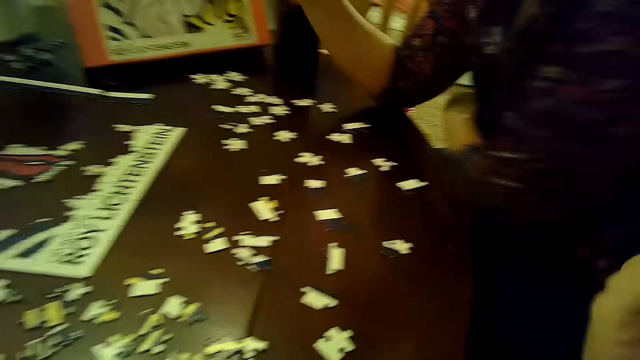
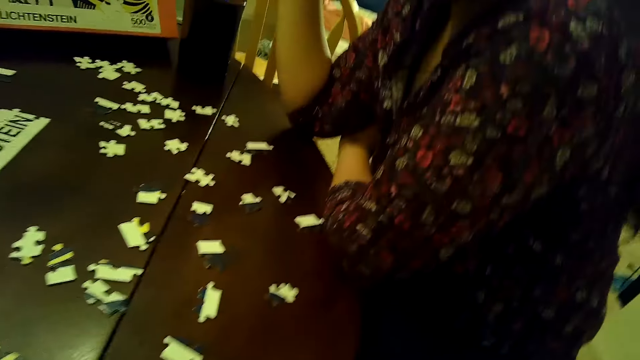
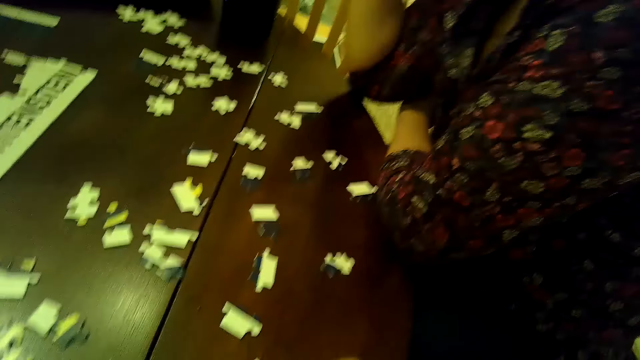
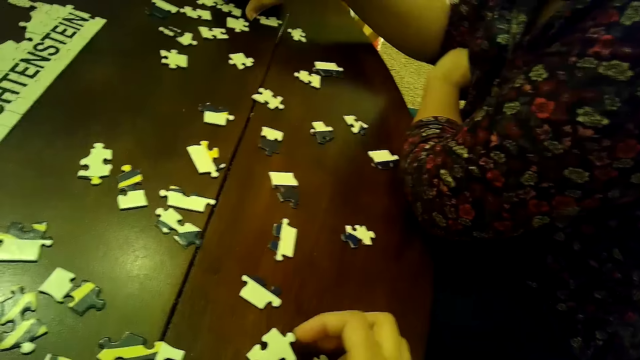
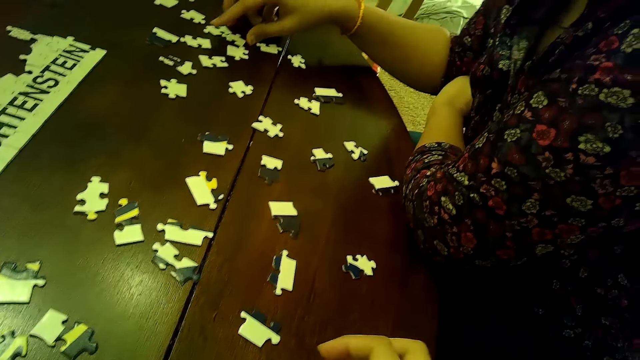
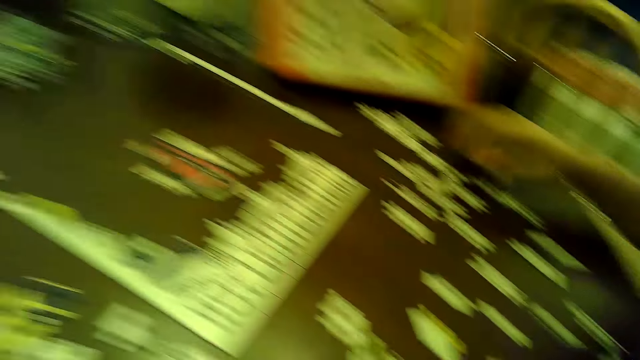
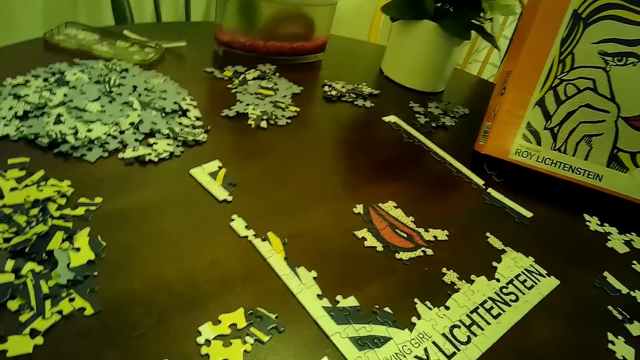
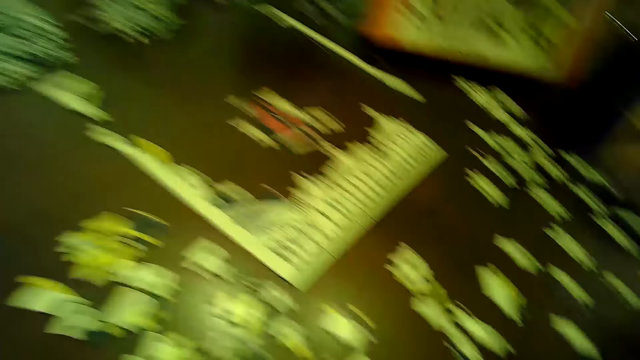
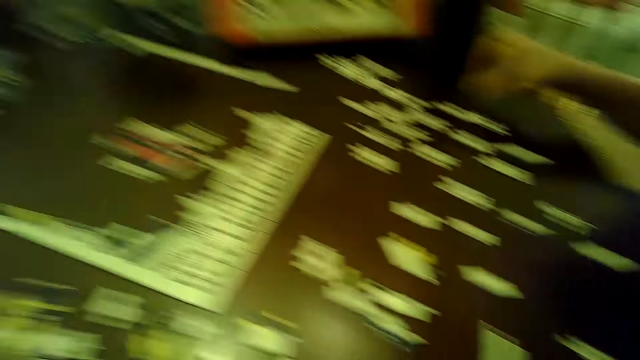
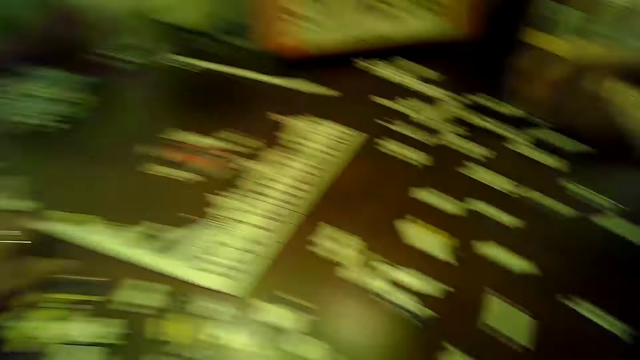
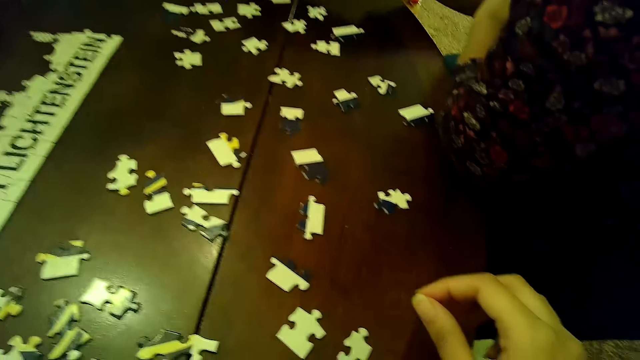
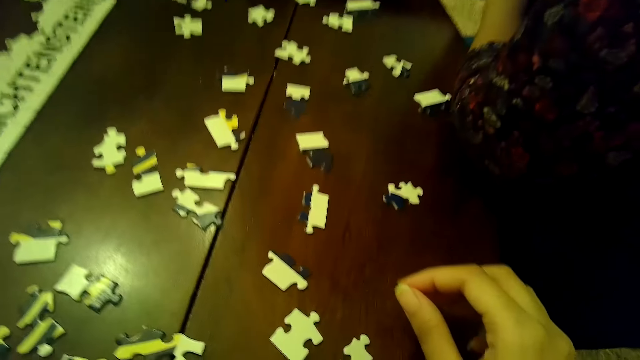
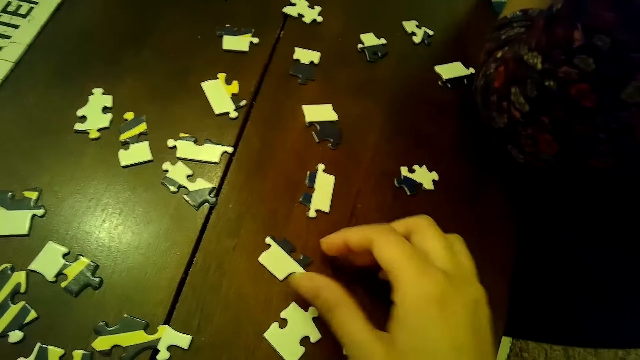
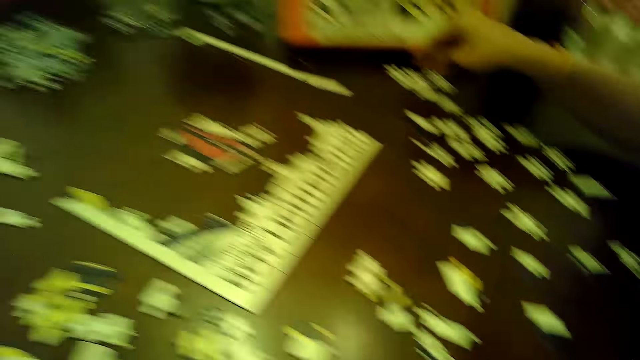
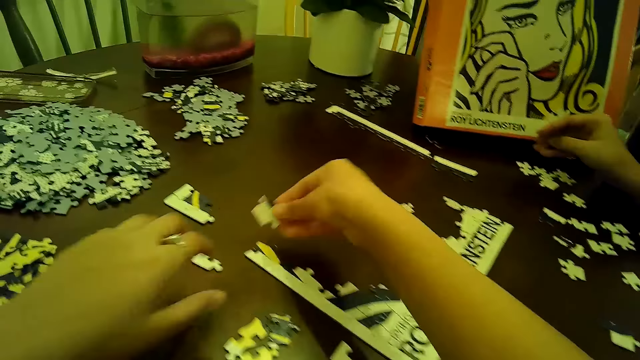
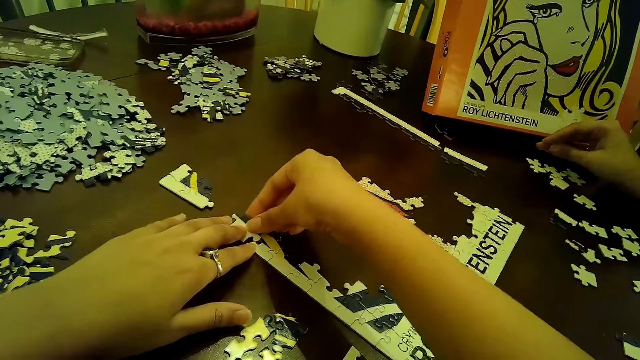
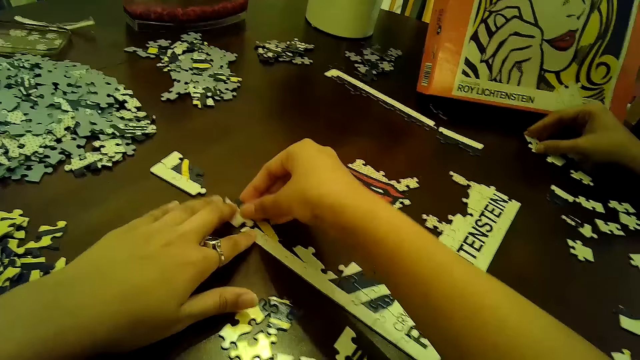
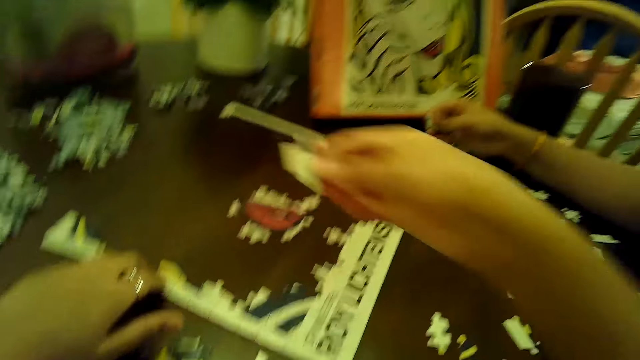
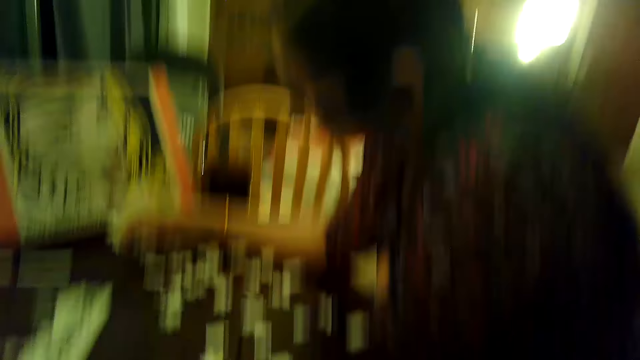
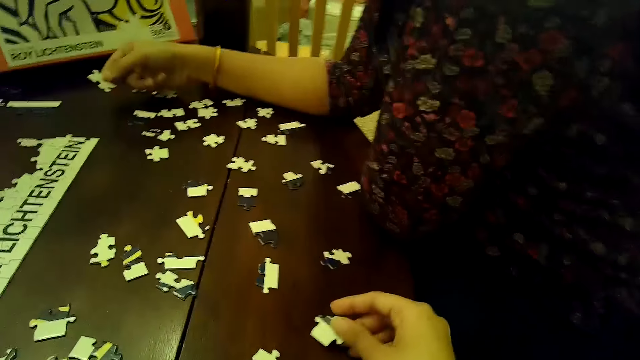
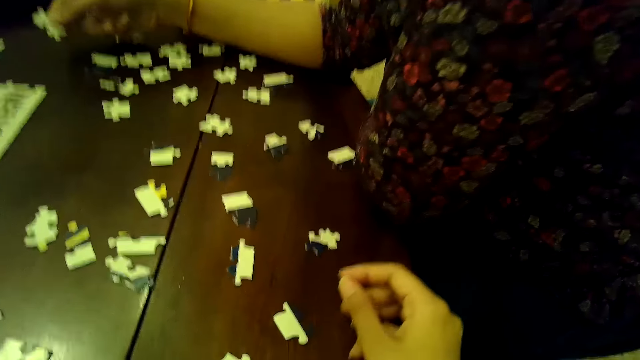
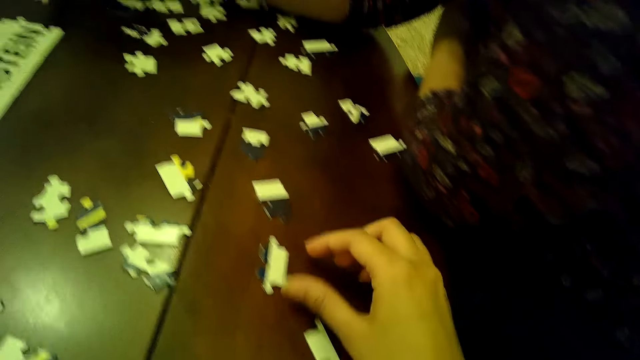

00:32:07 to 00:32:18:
The camera wearer touches a puzzle piece on the table with her right hand. She picks up a puzzle piece from the table with her right hand. She arranges cards on the table. She inserts the puzzle piece in the puzzle tile on the table with both hands. A woman picks up a puzzle piece from the table with her right hand. The camera wearer removes the puzzle piece from the puzzle tile on the table with her right hand. She drops the puzzle piece on the table with her right hand.

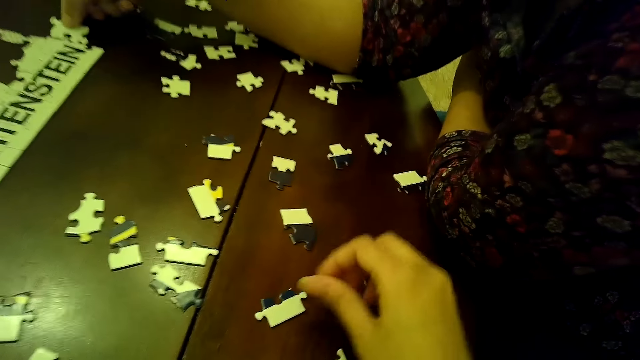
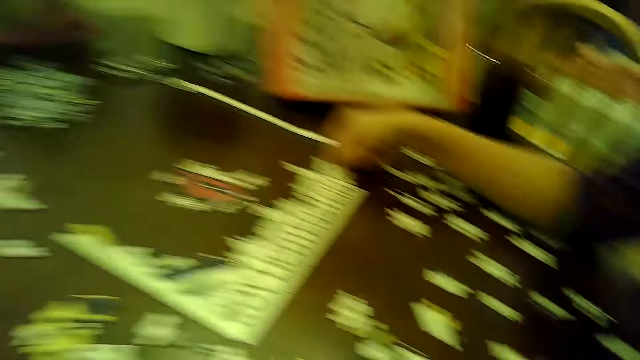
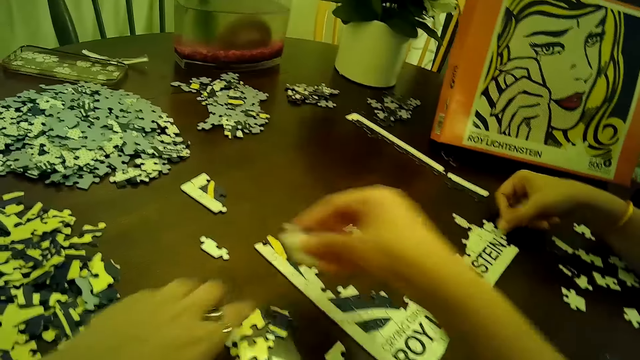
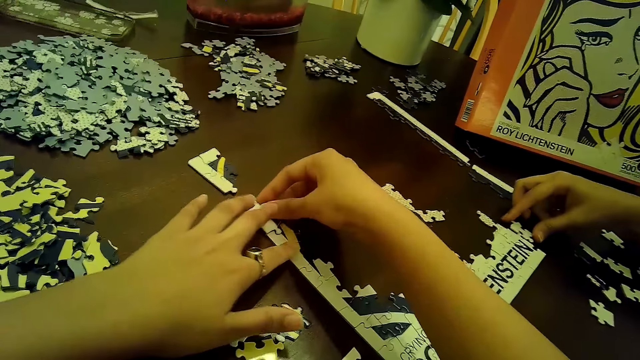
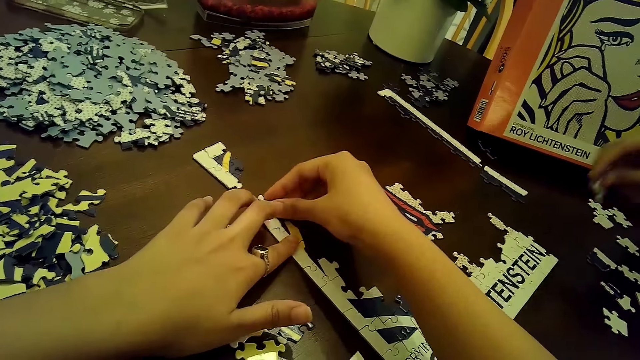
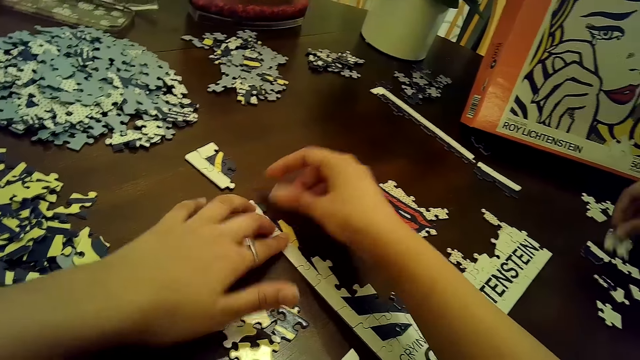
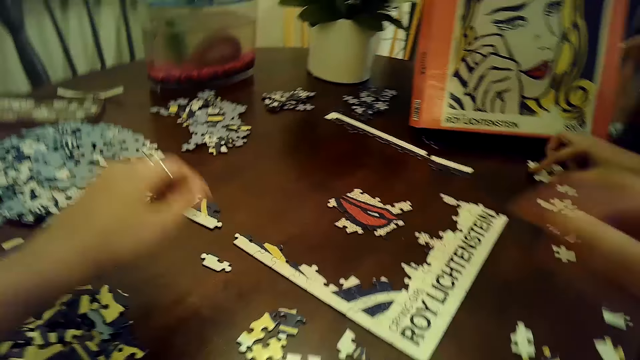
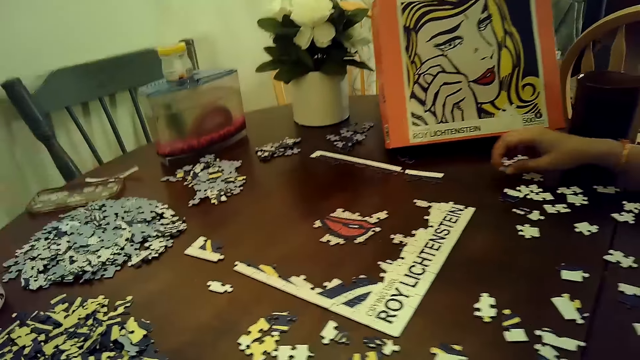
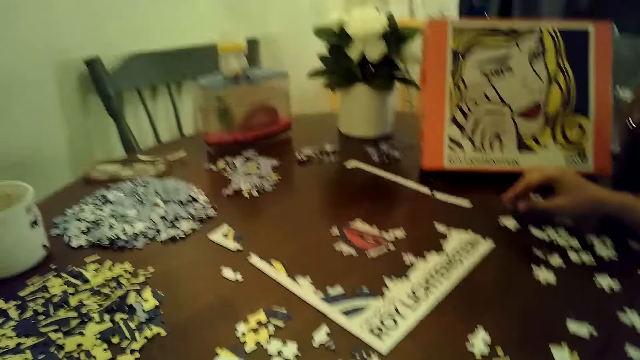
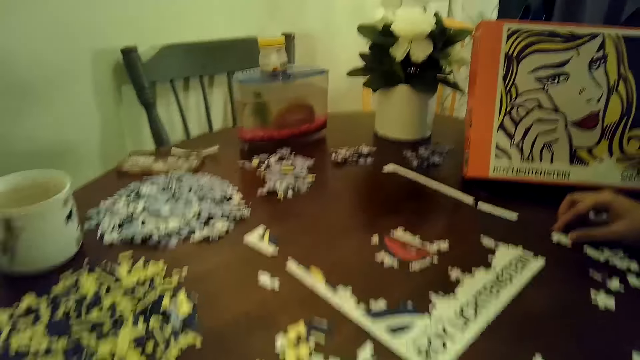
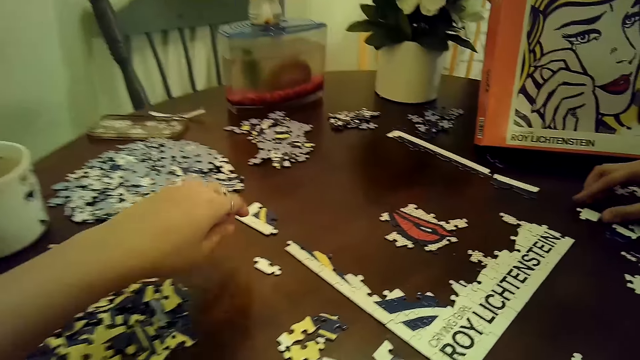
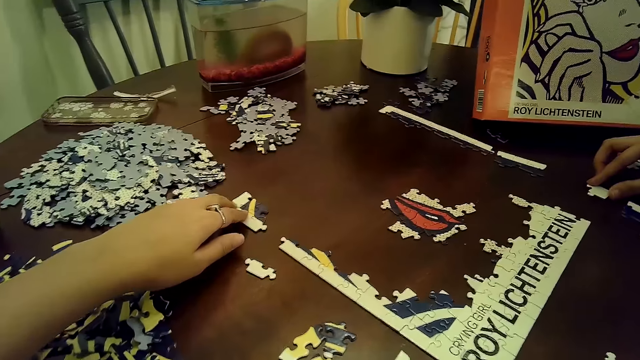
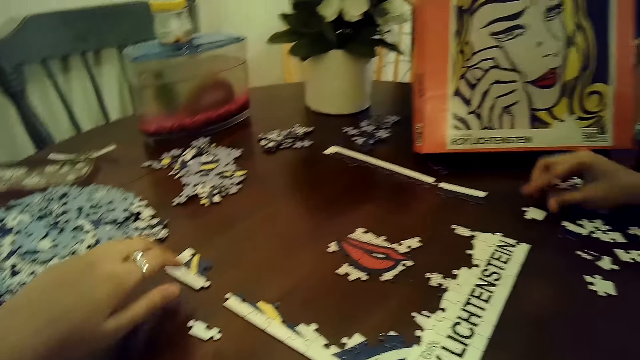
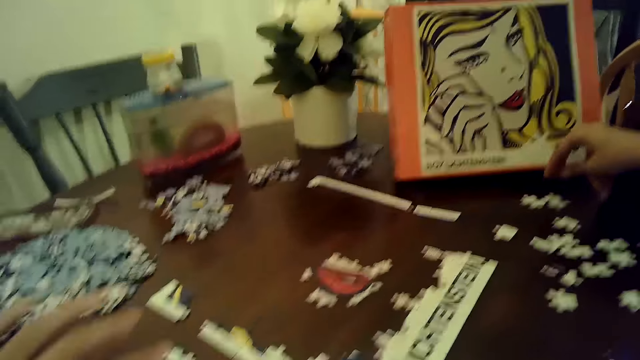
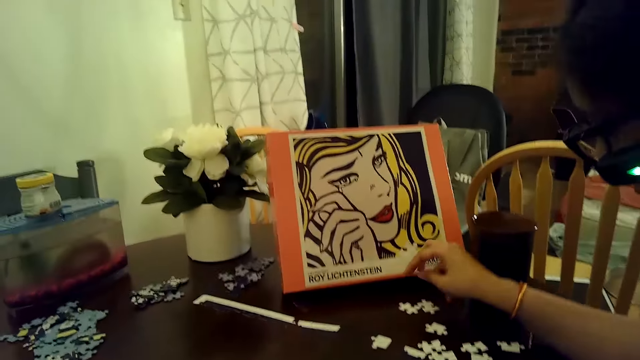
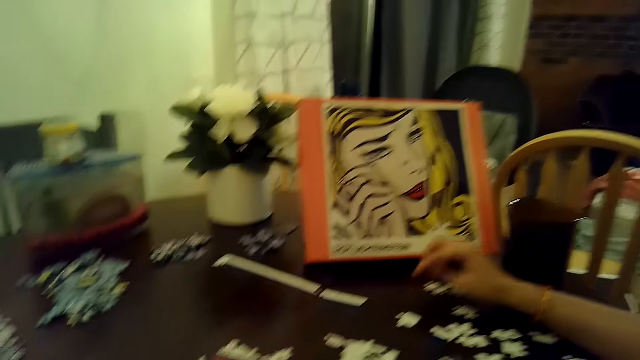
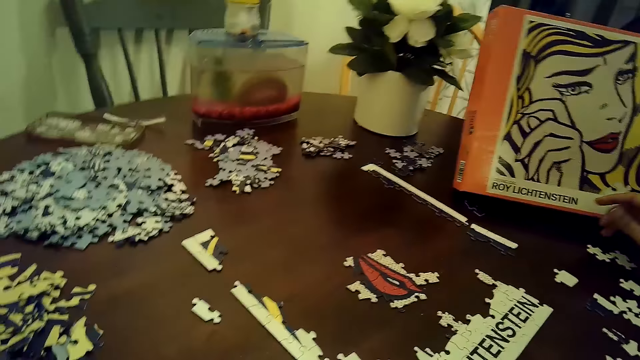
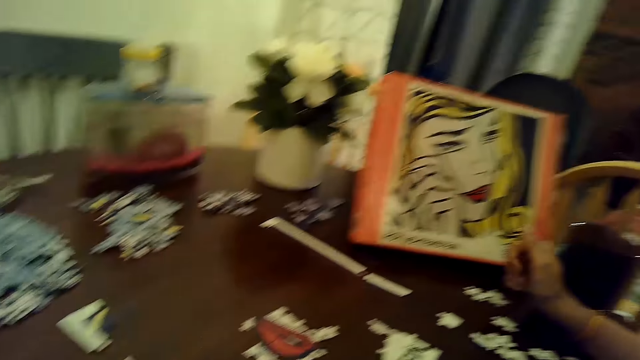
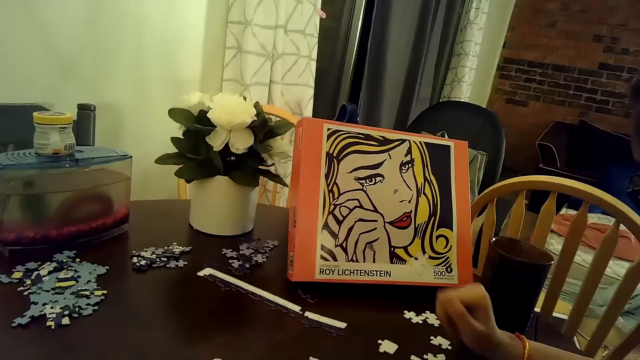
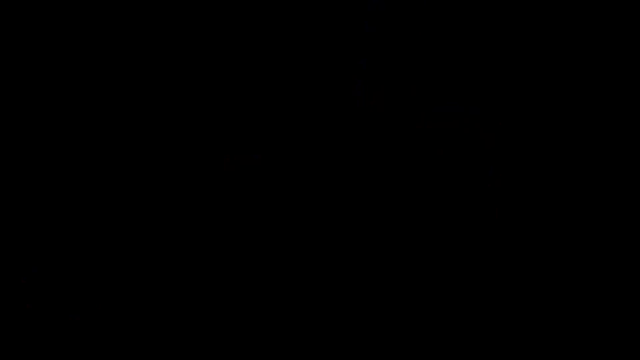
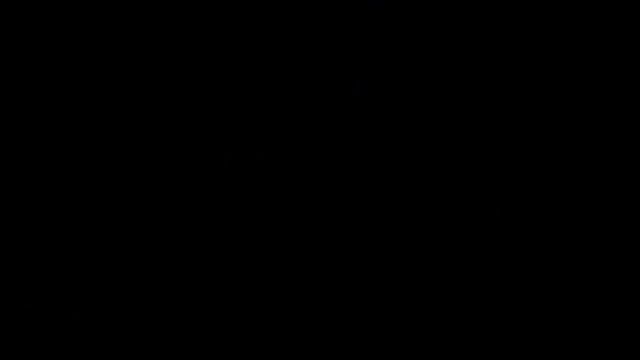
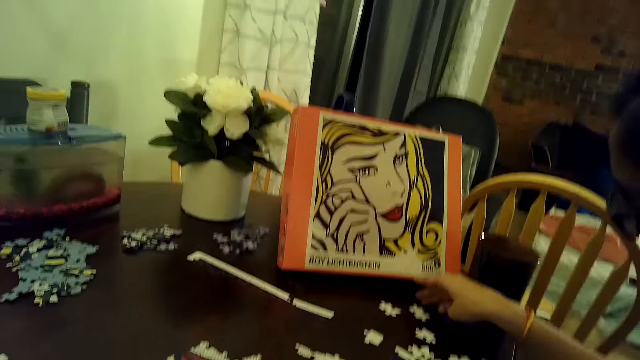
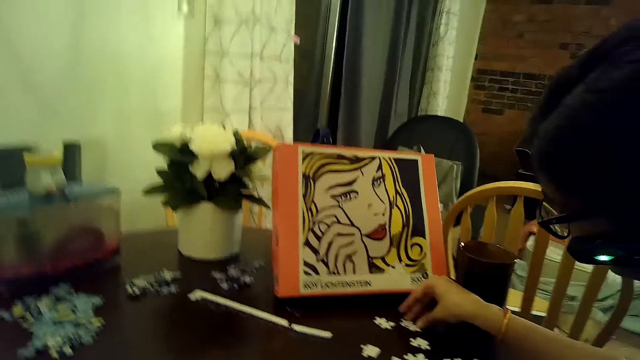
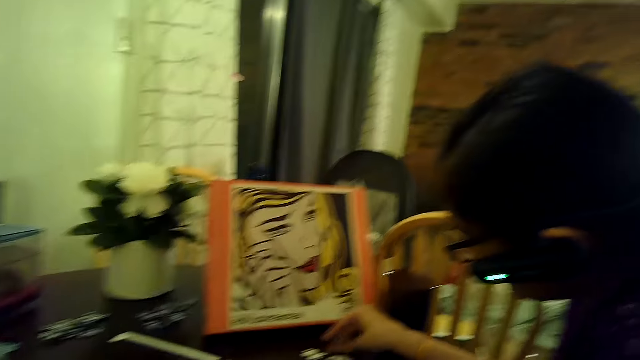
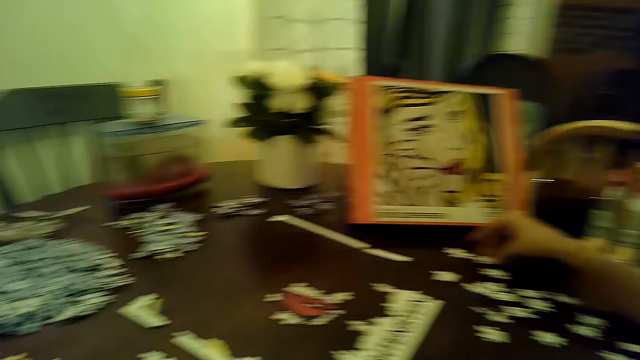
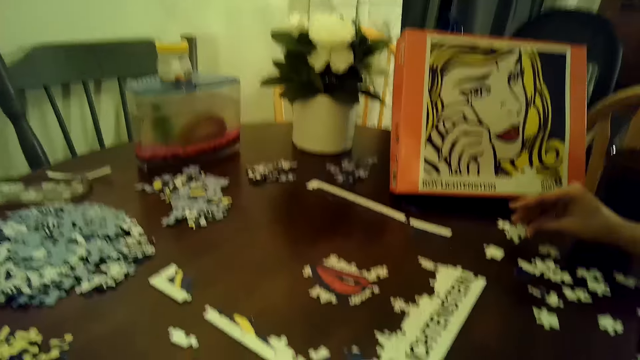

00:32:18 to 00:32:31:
The camera wearer picks up a puzzle piece from the table with her right hand. A woman inserts a puzzle piece into the puzzle tile on the table with her right hand. The camera wearer inserts the puzzle piece in the puzzle tile on the table with both hands. The woman removes the puzzle piece from the puzzle tile on the table with her right hand and drops the puzzle piece in her right hand on the table. The woman moves a puzzle piece on the table with her right hand. The camera wearer touches some puzzle pieces on the table with her left hand. The woman arranges cards on the table. The woman moves a puzzle piece on the table with her right hand.
